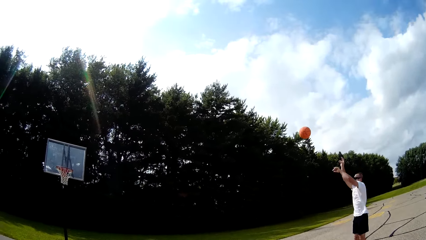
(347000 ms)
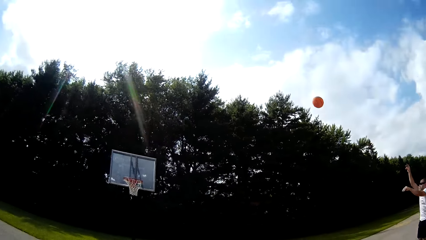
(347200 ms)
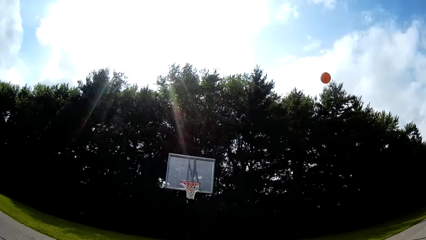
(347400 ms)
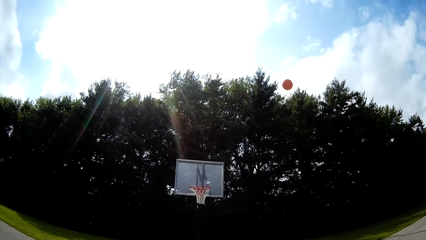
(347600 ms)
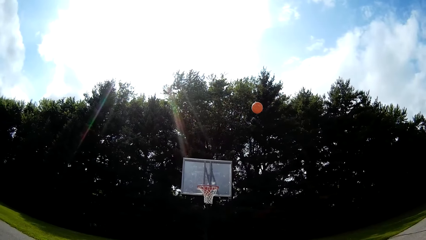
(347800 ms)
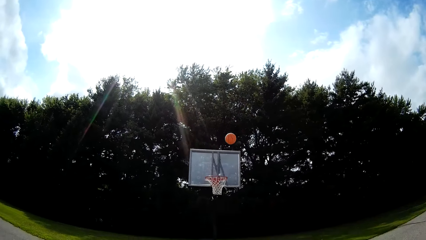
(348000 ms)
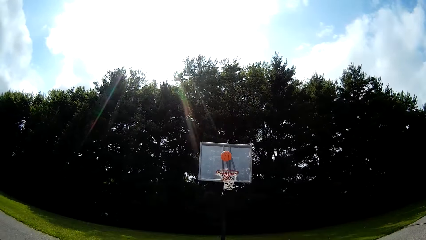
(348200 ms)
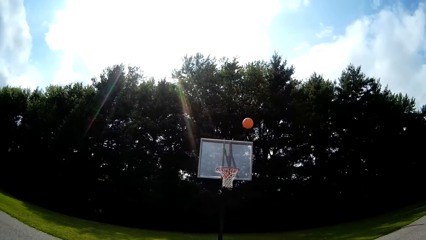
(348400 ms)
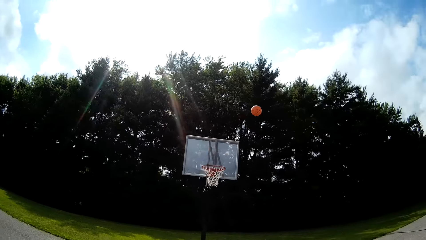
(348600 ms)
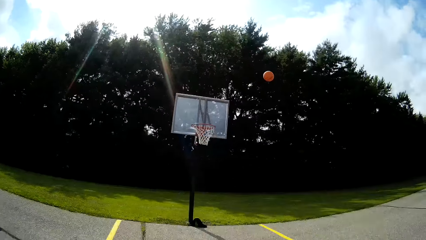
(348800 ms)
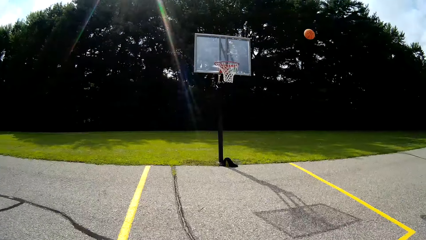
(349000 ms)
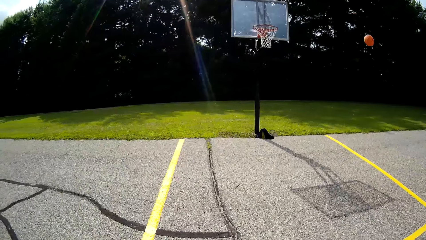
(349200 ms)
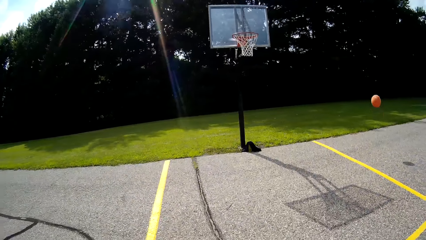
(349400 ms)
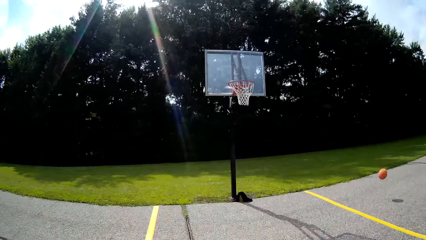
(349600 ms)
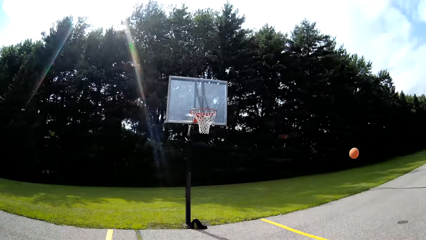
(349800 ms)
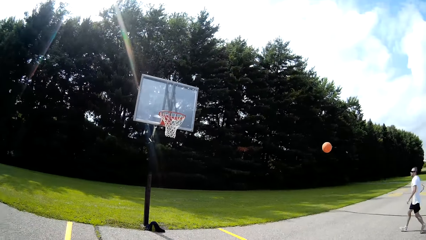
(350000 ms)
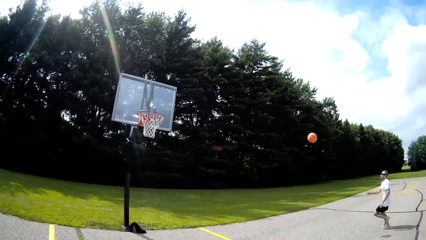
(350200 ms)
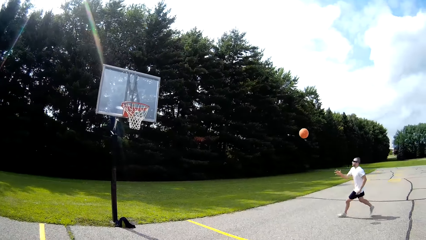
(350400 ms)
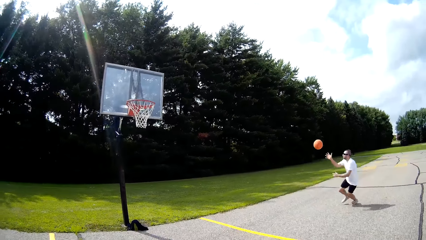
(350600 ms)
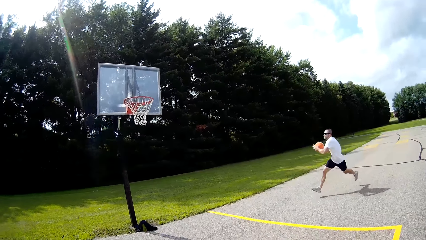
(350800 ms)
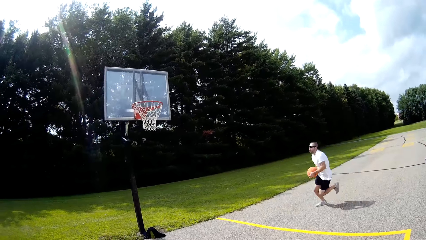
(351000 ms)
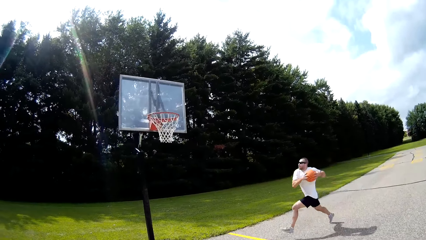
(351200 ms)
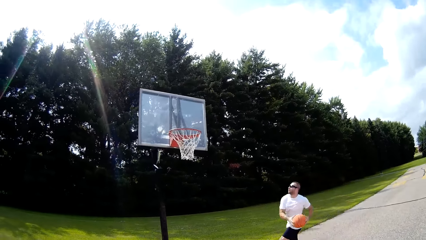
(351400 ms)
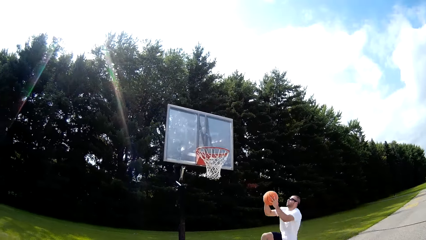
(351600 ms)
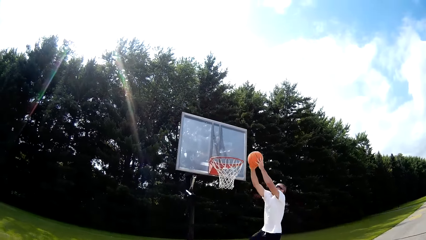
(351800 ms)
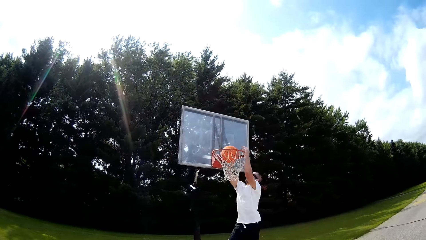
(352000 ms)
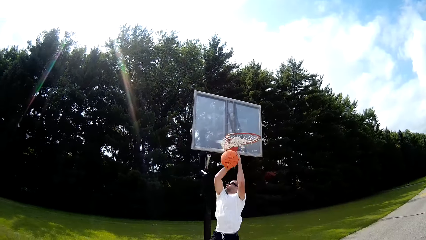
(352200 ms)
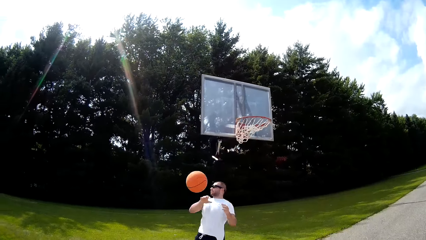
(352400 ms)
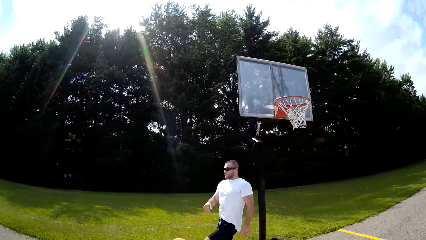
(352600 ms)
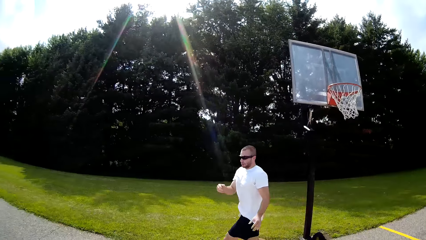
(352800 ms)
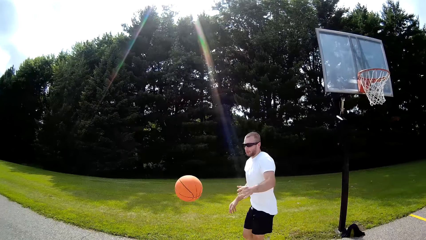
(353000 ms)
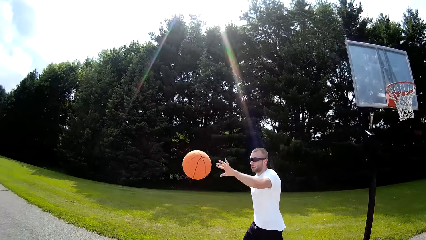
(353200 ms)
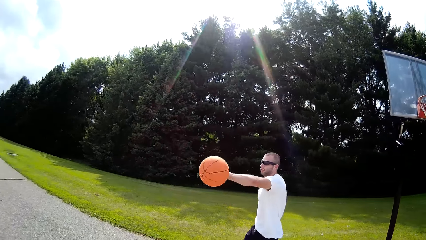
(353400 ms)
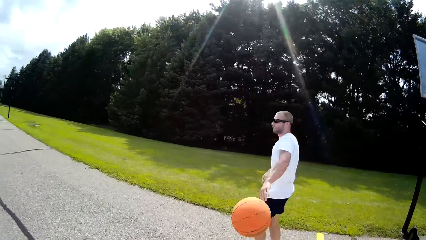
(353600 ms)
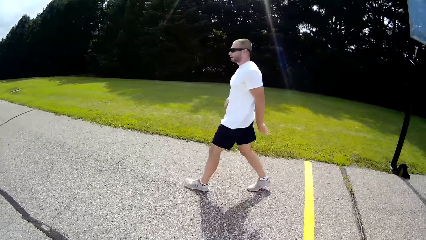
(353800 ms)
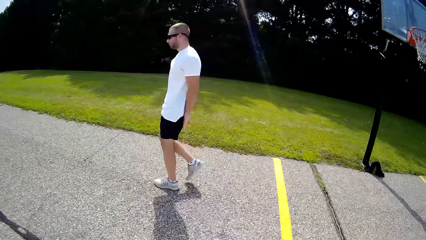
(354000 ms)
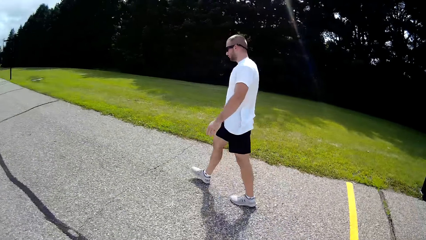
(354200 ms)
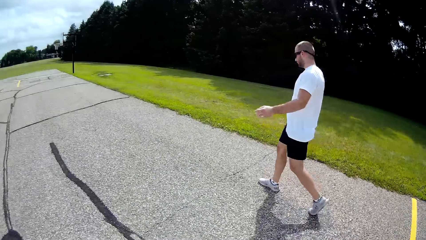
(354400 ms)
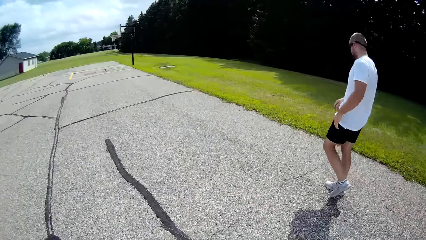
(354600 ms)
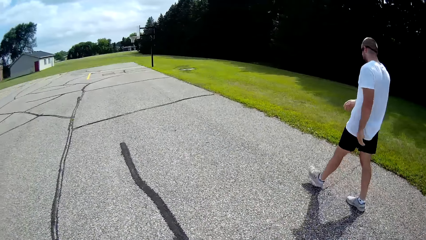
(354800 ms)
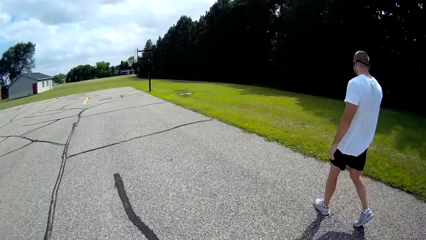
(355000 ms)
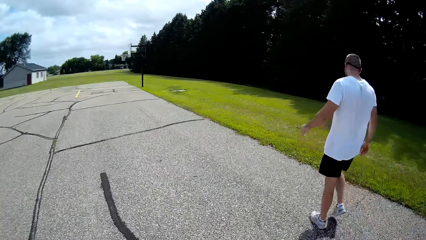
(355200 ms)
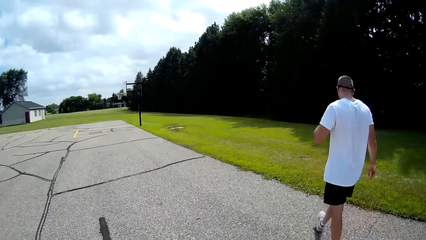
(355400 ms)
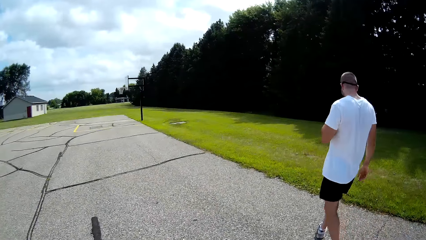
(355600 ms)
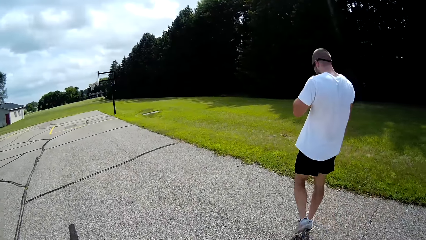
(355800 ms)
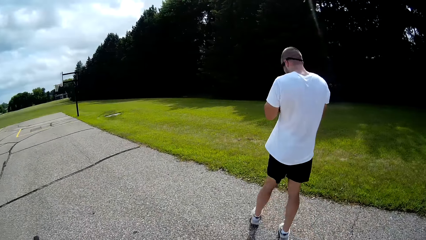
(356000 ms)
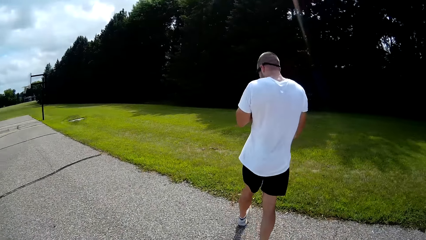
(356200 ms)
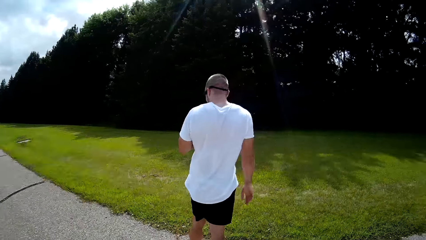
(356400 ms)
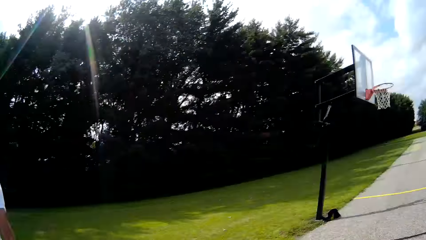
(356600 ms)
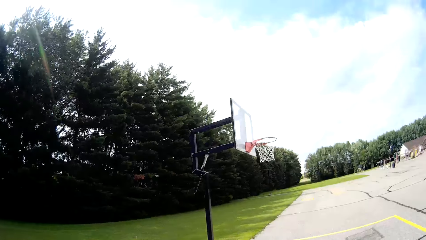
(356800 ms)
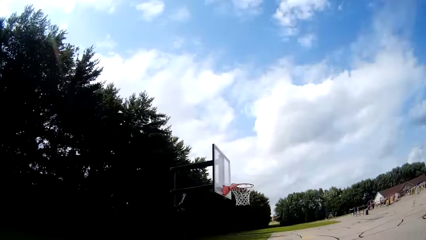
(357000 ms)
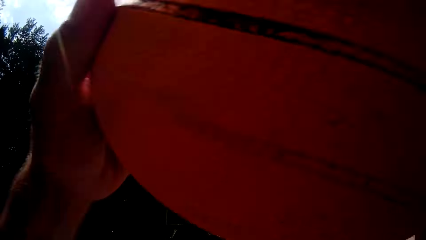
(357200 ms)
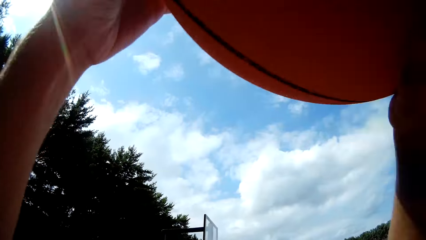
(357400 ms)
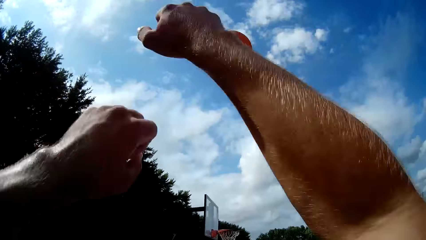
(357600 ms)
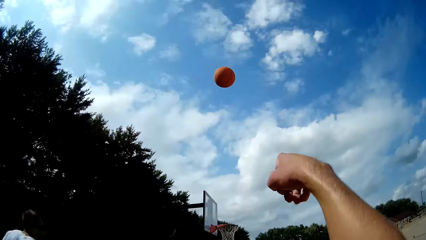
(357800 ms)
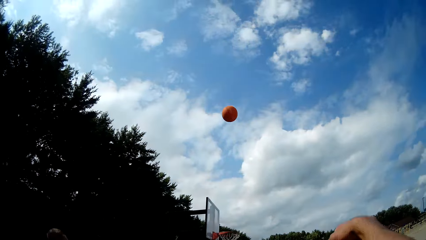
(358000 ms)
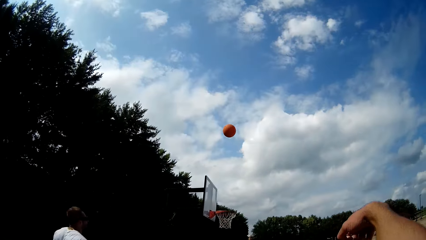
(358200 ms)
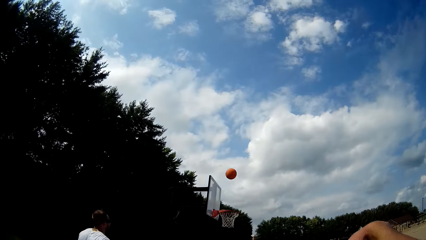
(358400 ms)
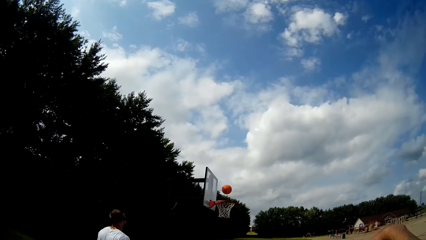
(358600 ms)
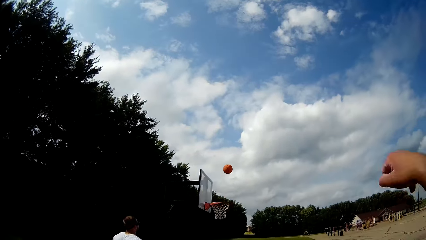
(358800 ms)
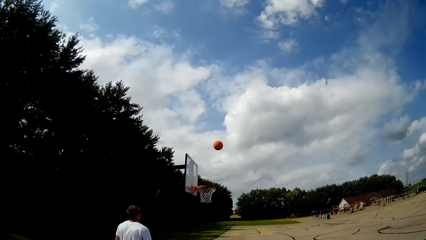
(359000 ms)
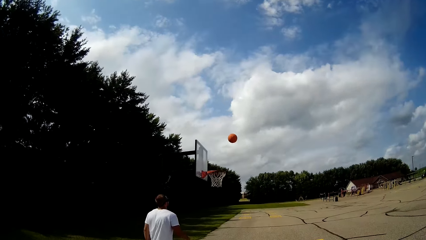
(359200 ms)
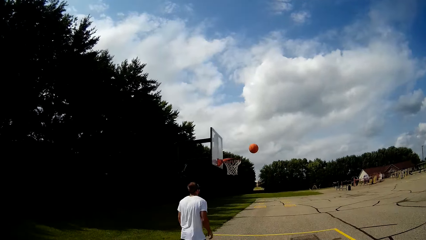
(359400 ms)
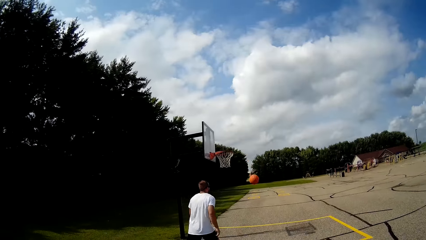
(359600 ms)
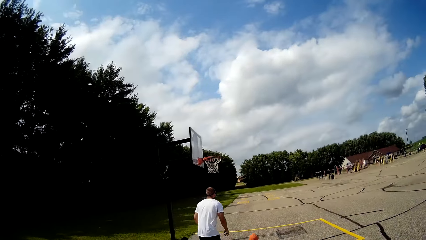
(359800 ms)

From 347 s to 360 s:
The man throws the basketball on the basketball rim with both hands. He runs, catches the ball with his right hand, and dunks the ball into the basketball net with both hands. He walks and bounces the ball on the ground with his left hand. The camera wearer catches the basketball with his left hand. He throws the basketball on the basketball rim with his right hand. The man walks.

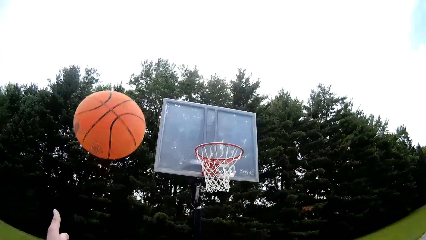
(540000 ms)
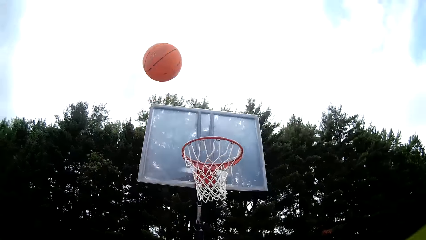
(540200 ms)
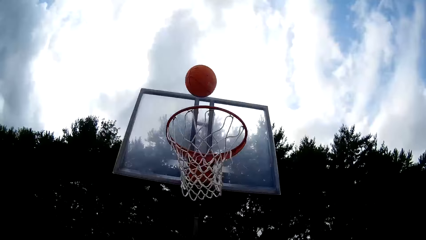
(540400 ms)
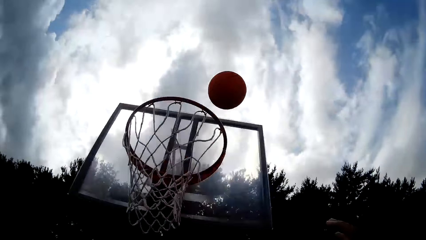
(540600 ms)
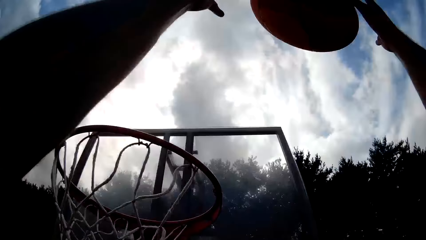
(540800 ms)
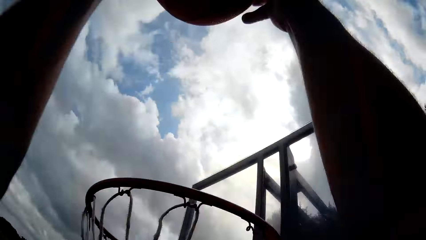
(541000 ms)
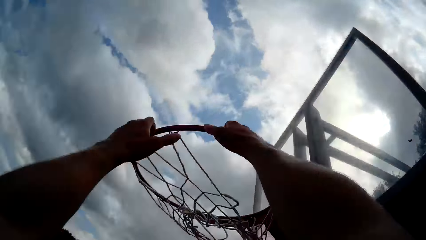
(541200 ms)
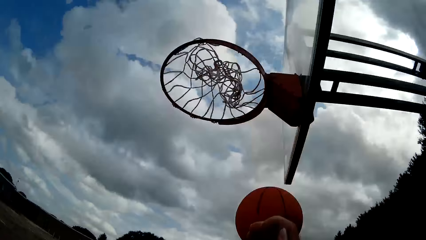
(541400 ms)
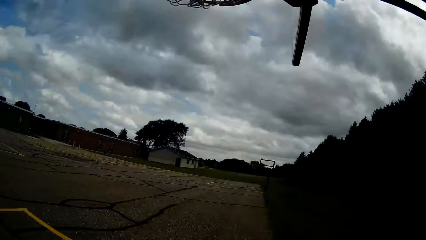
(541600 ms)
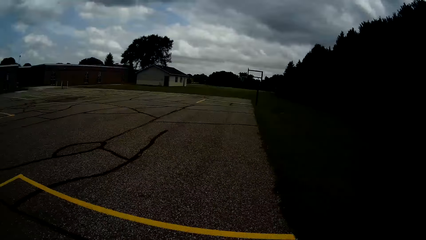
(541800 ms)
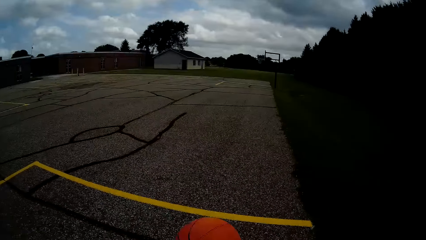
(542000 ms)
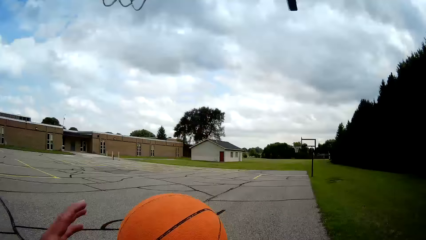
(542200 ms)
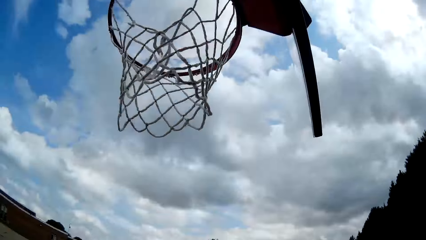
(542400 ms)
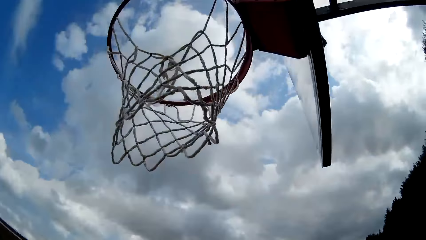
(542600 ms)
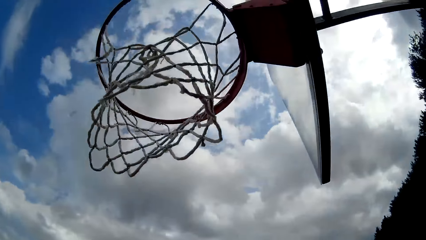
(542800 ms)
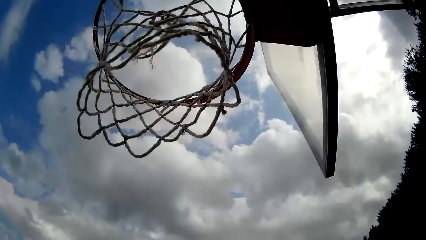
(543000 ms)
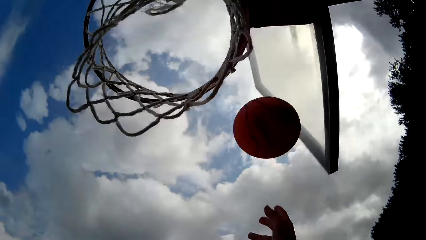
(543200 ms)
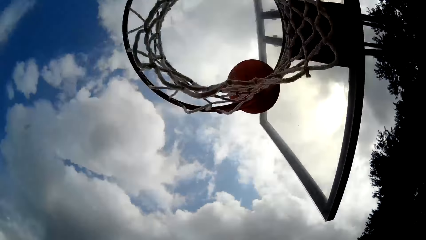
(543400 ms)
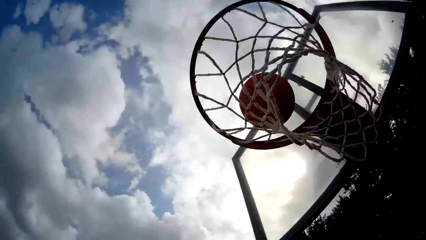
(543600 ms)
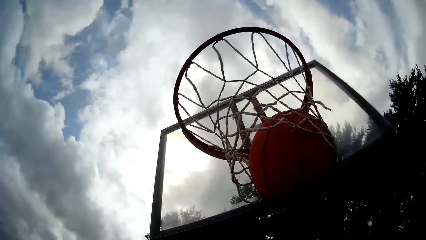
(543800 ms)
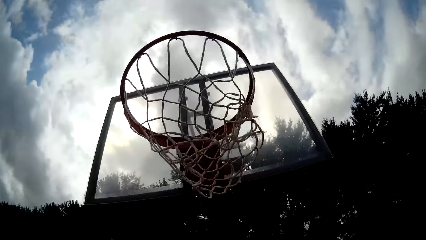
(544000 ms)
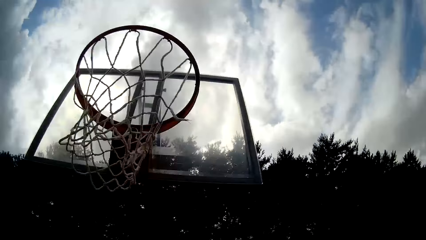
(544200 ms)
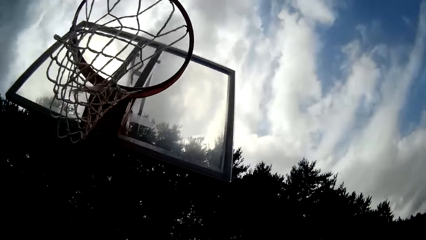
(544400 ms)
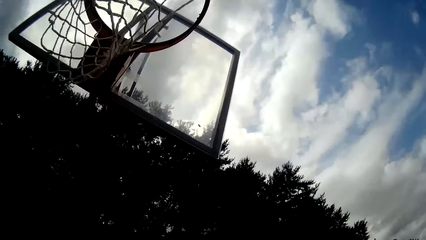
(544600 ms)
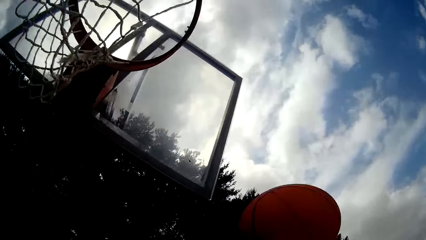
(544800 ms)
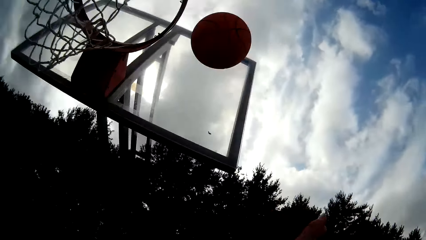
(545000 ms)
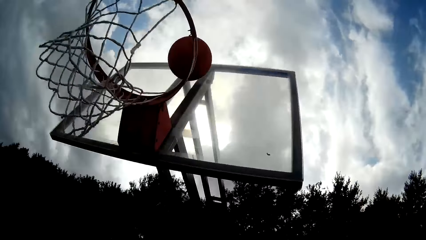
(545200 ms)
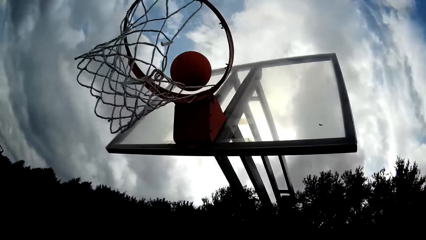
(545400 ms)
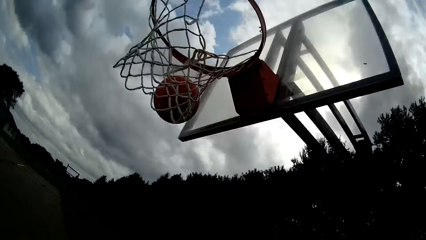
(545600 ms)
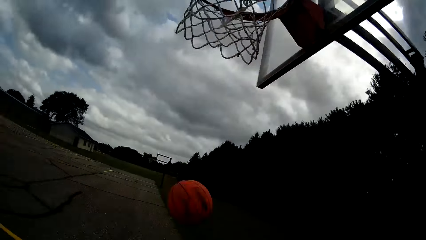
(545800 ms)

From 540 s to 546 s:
The camera wearer throws the ball. He catches the basketball with both hands, holds the ball, and dunks the basketball into the basketball net with both hands. He catches the basketball with his left hand. He throws the basketball with his right hand through the basket. He catches the basketball with his hands. He throws the basketball with his right hand through the basket.
